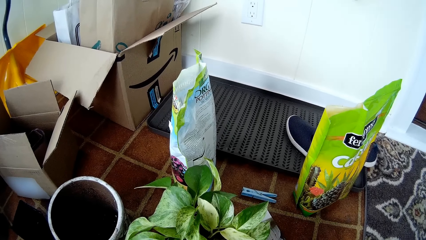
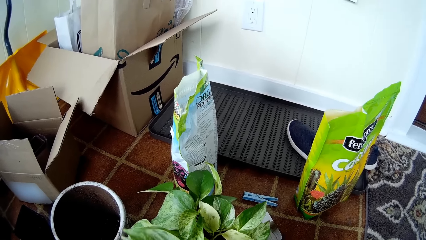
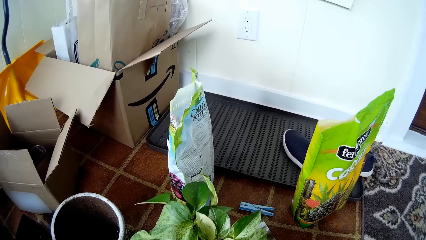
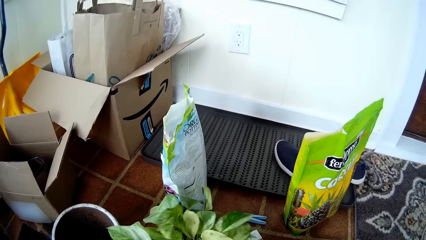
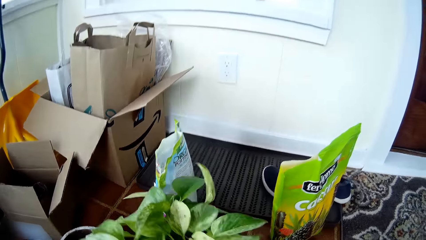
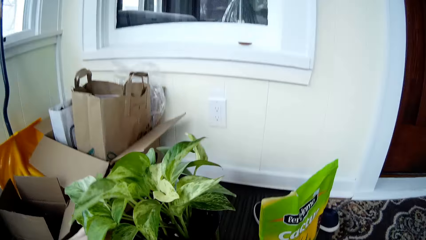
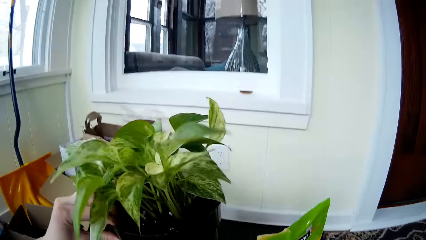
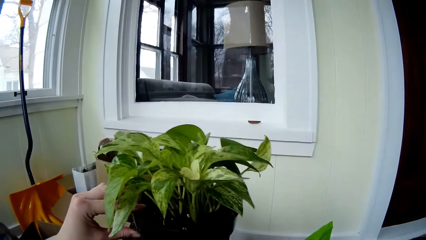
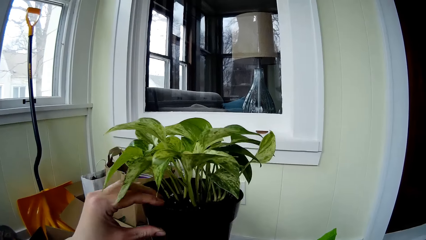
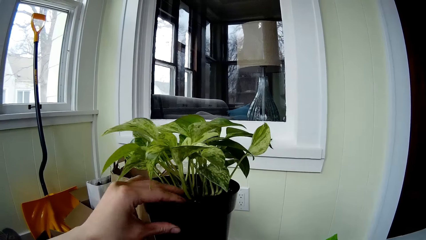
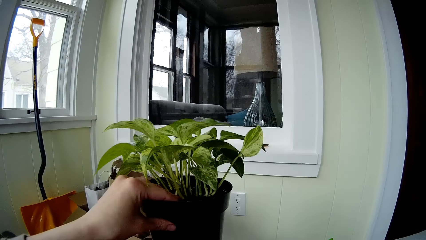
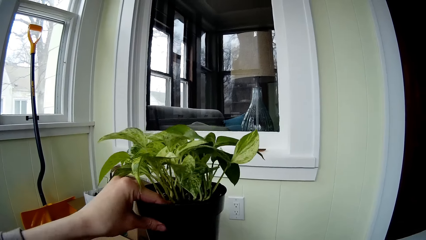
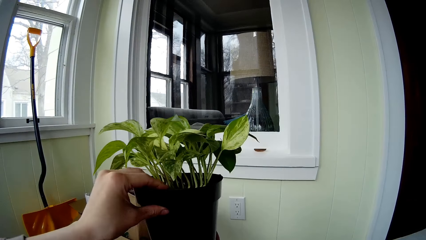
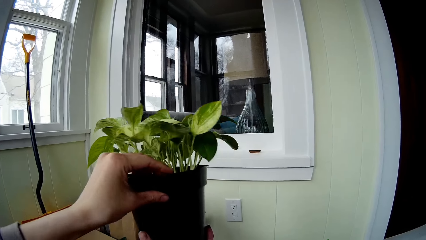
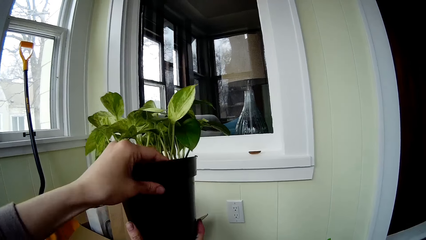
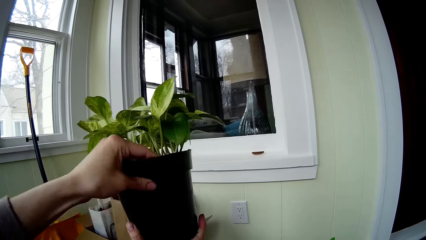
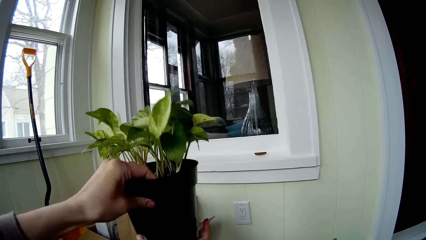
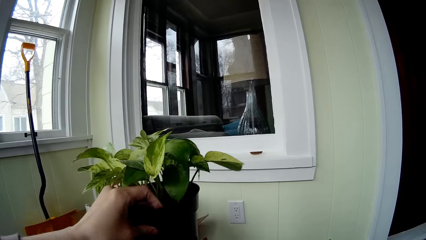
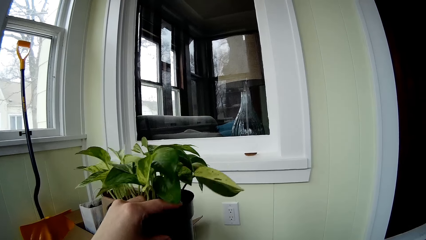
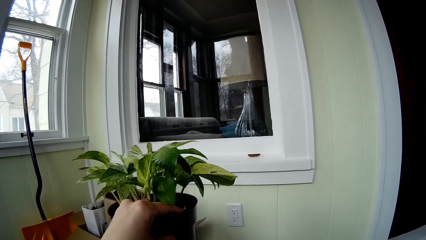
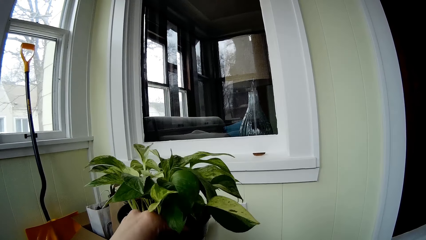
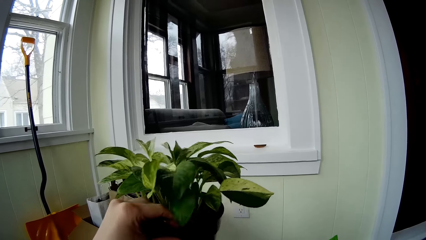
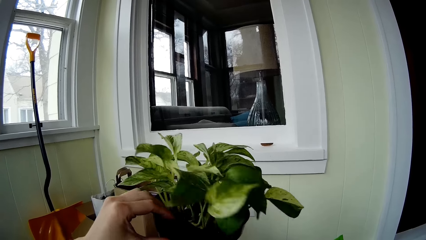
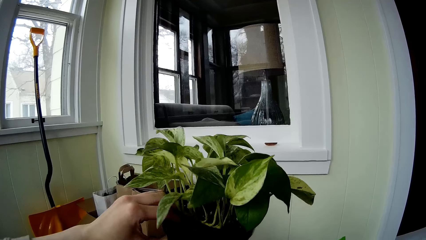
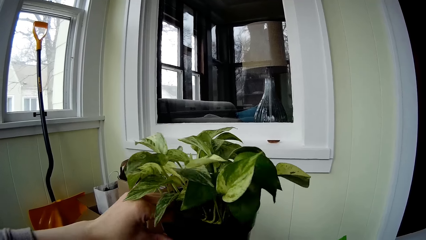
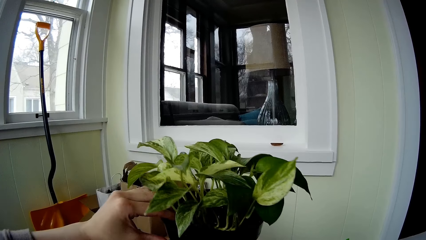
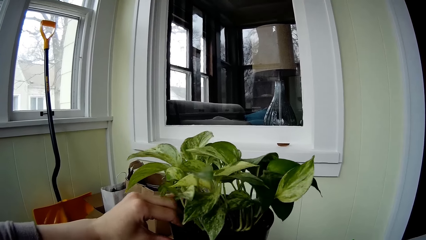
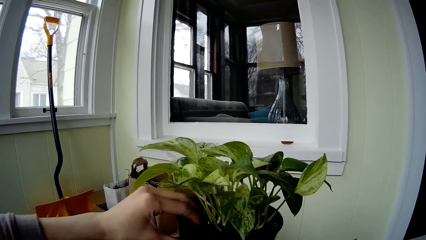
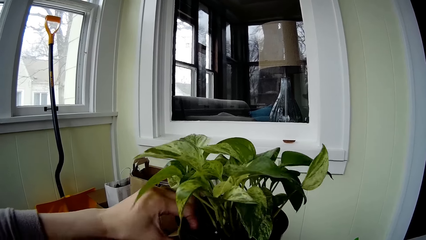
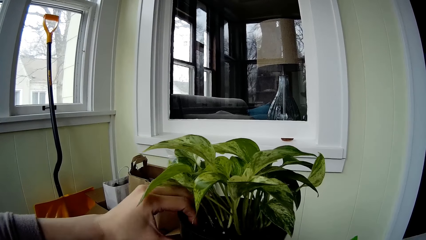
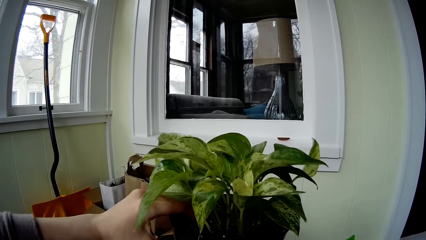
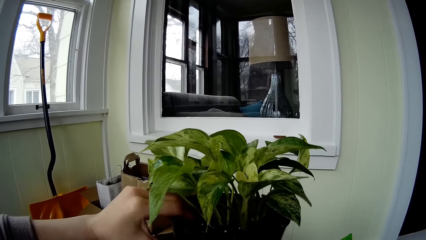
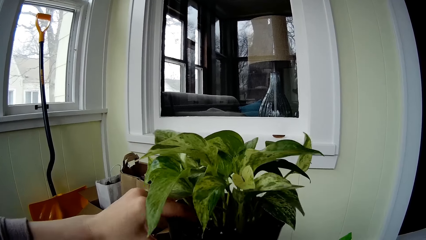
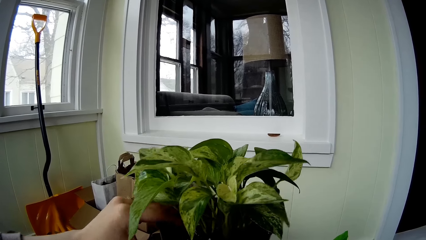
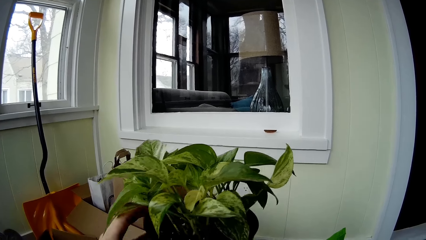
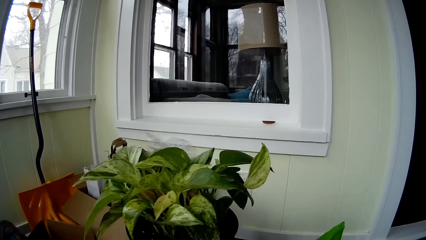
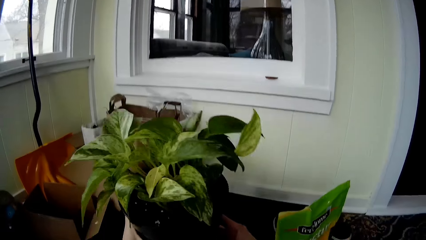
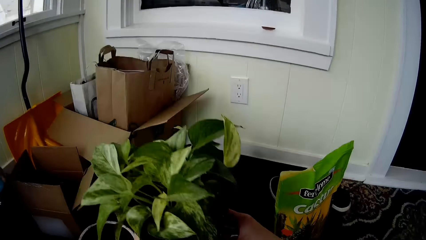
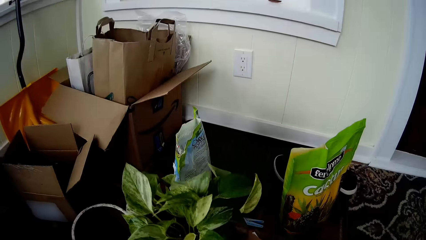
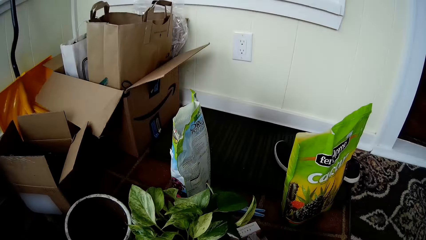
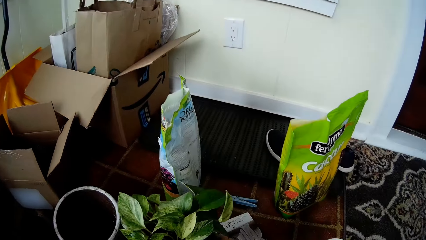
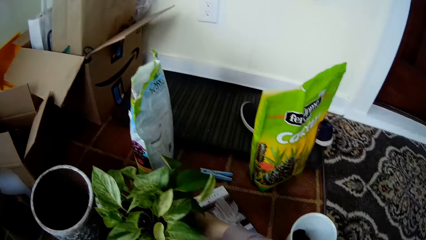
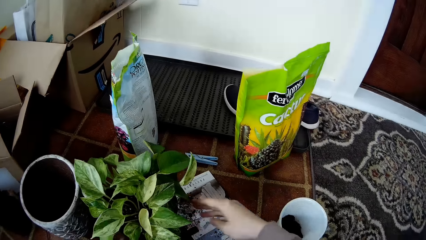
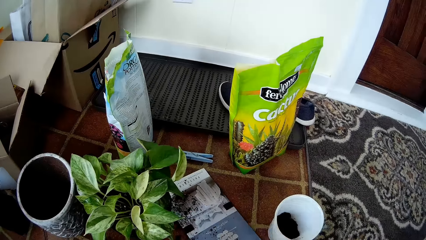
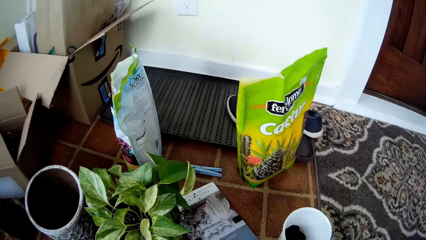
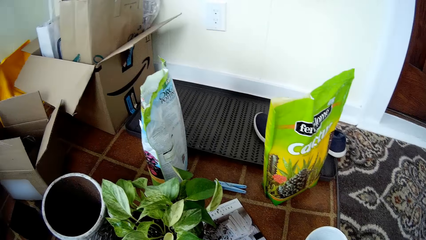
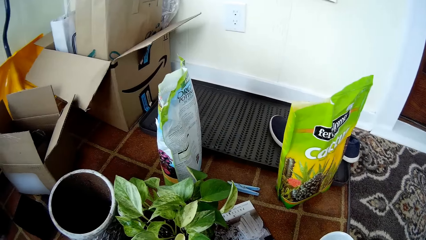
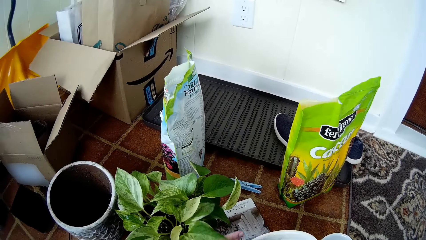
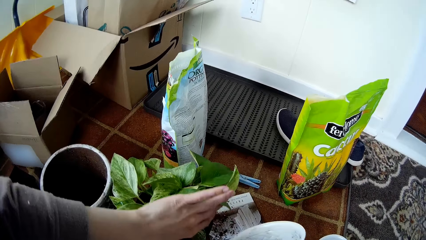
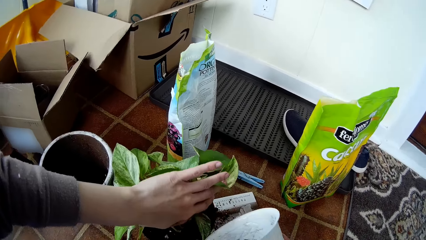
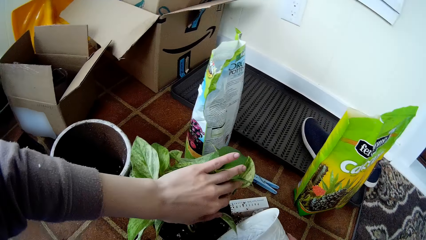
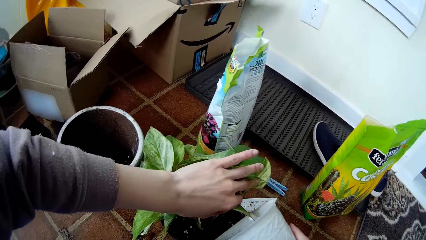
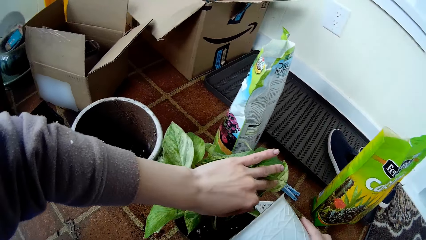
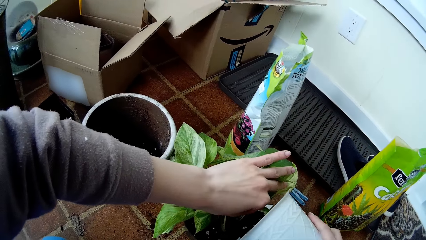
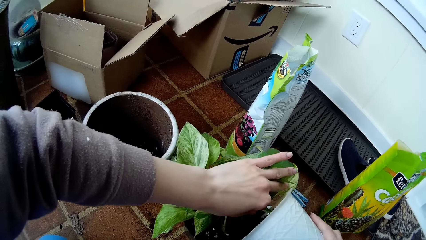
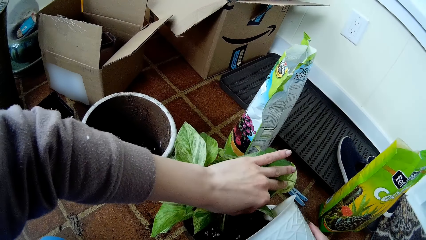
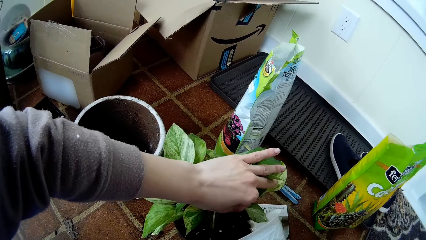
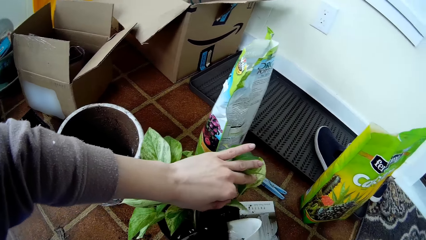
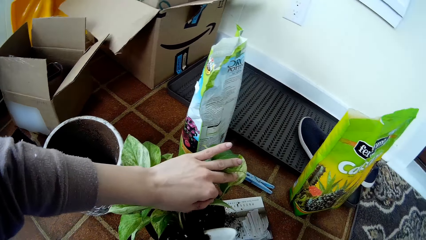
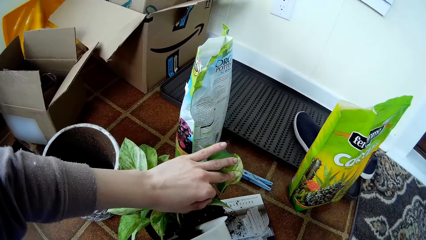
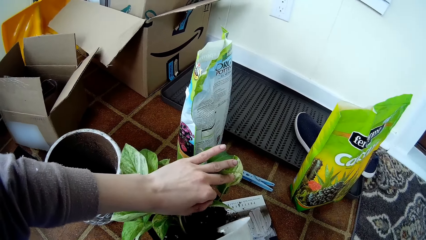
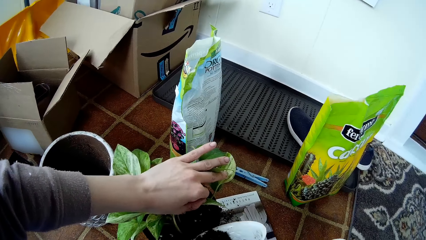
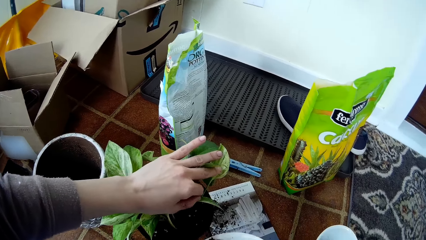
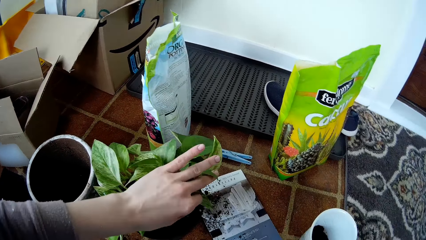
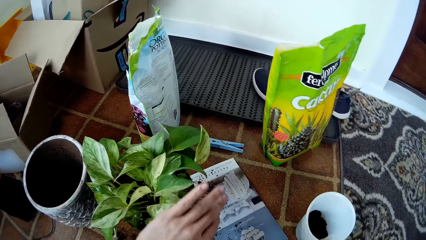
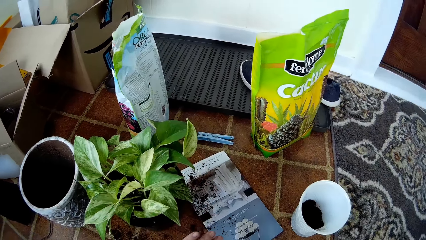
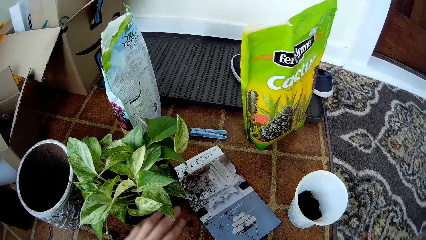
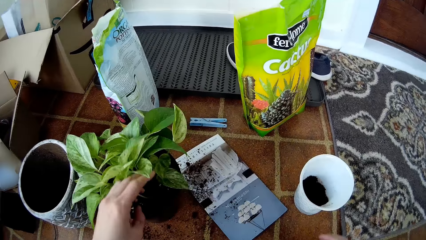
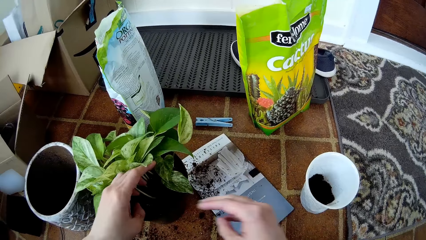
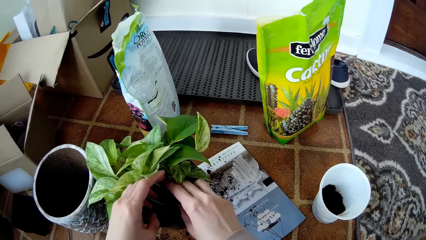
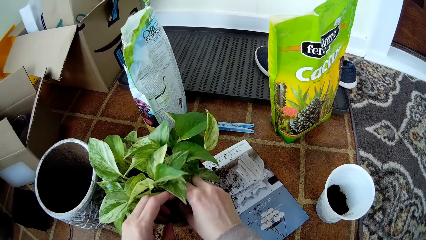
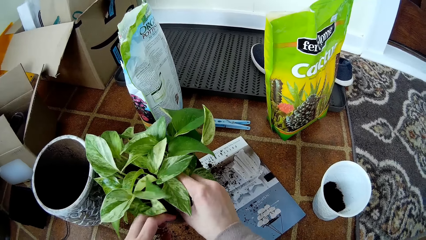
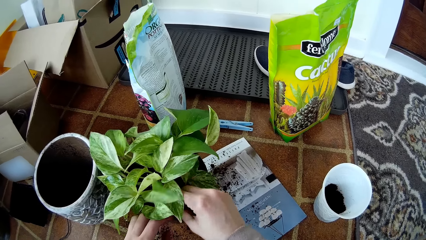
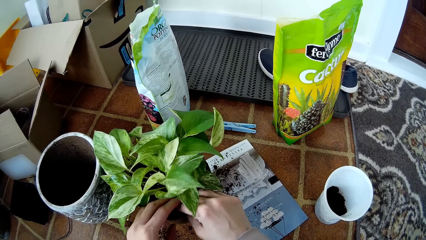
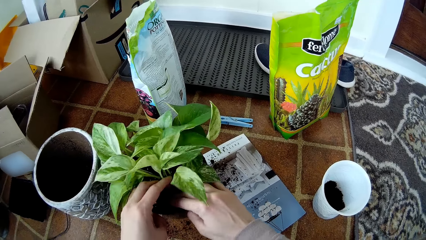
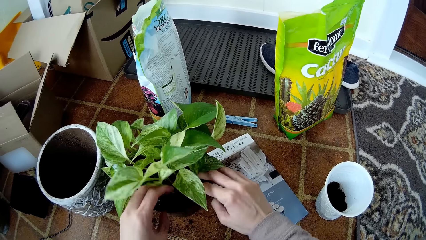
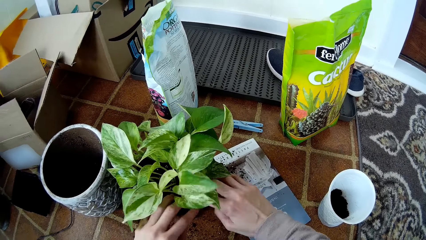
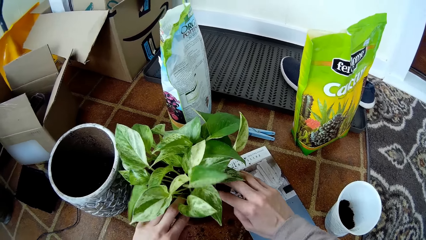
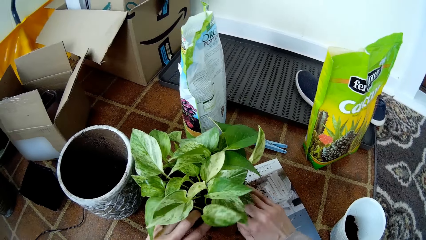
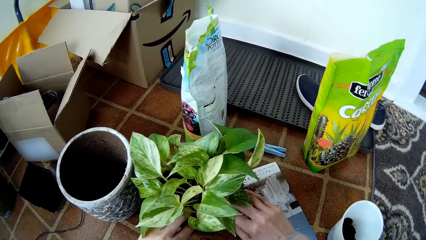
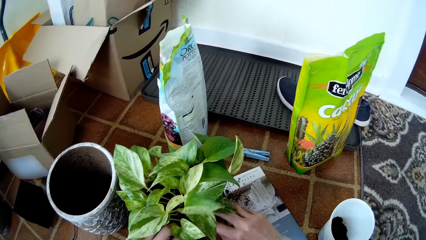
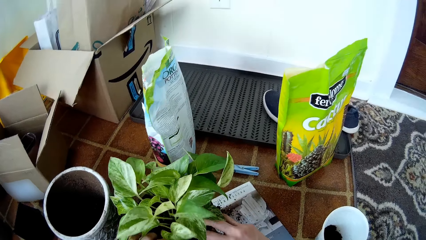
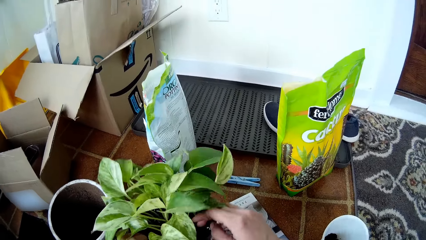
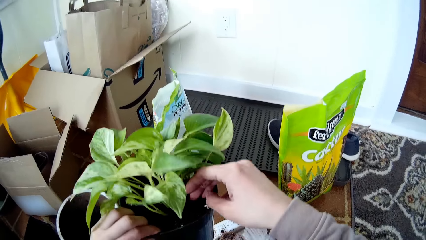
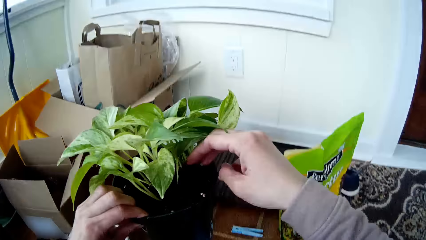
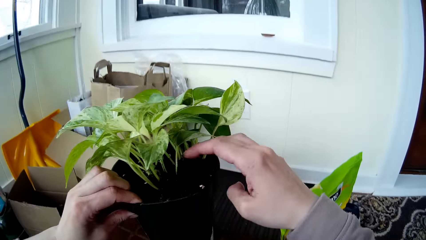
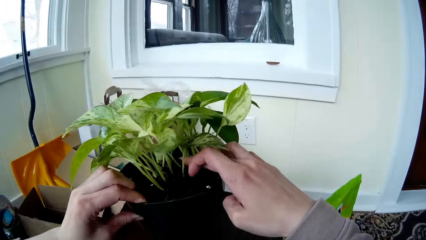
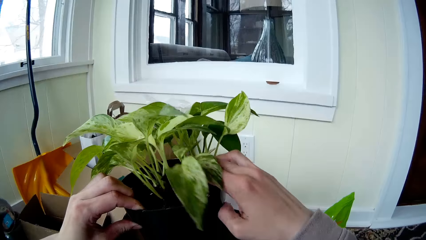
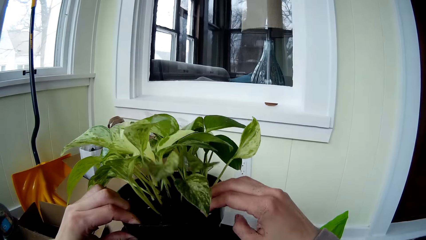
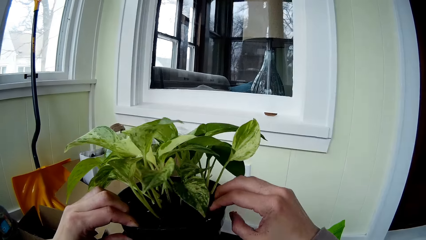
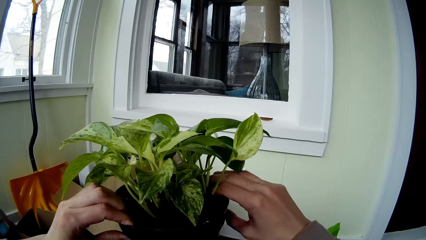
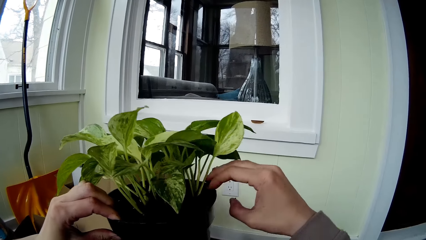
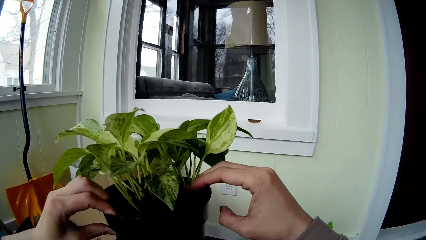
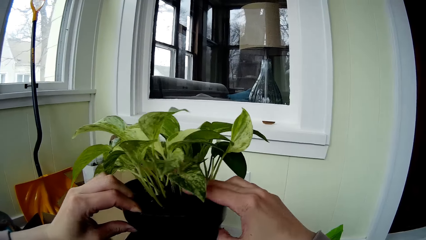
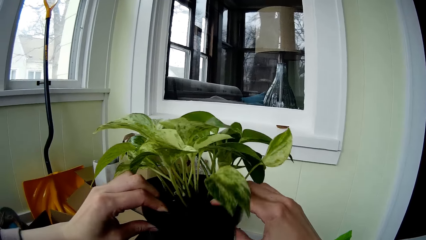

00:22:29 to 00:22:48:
The camera wearer carries the plant pot from the floor with her hands. She presses the soil in the plant pot with her left hand. She aligns the sand with the left hand. She drops the plant pot on the floor with her hands. She picks the container from the floor with the right hand. She holds the seedling in the plant pot with her left hand. She turns the soil from the white flower vase into the plant pot with her right hand. She places the container on the floor. She presses the soil in the plant pot with her hands. She lifts up the flowerpot or potted plant from the table with both hands. She spreads the soil in the flowerpot with her right hand. She inspects the potted plant.
